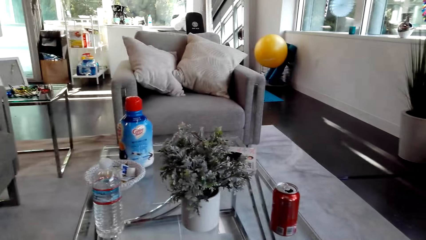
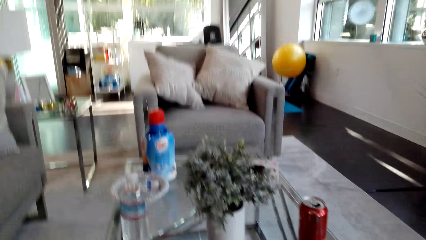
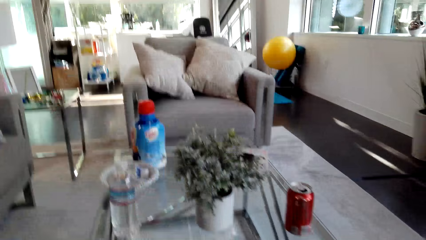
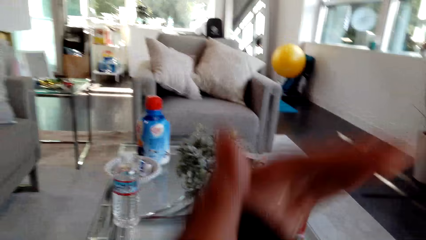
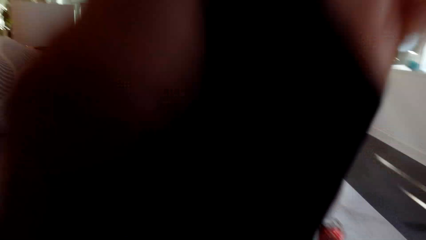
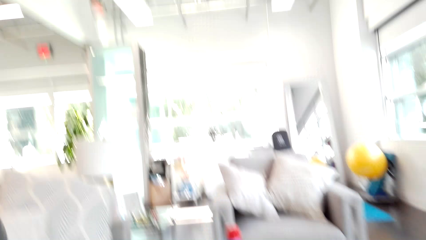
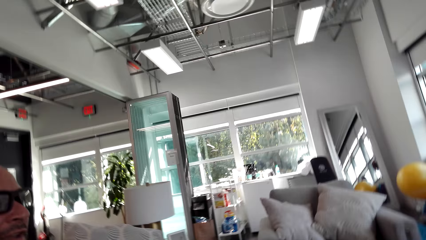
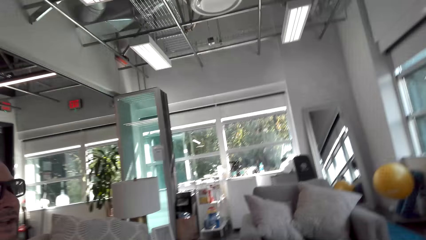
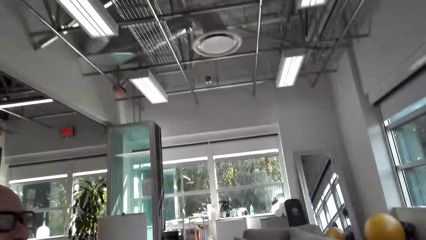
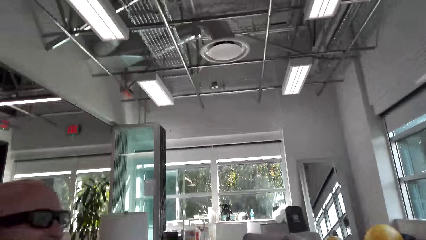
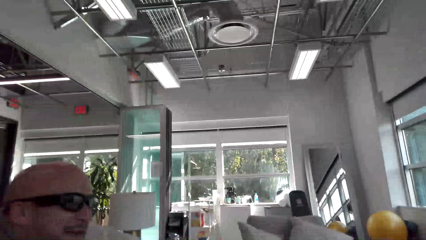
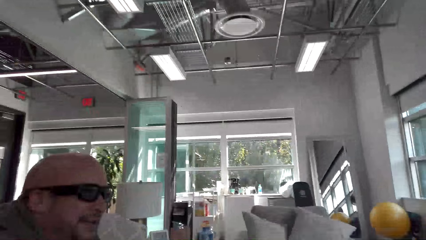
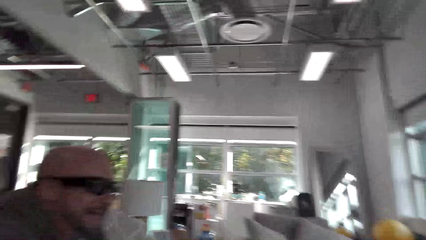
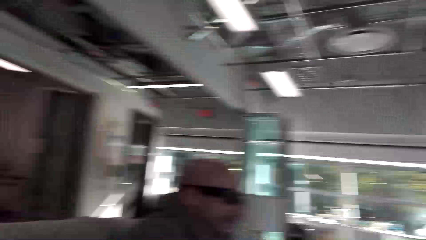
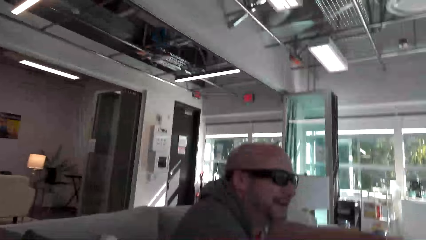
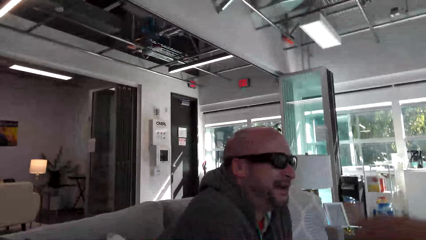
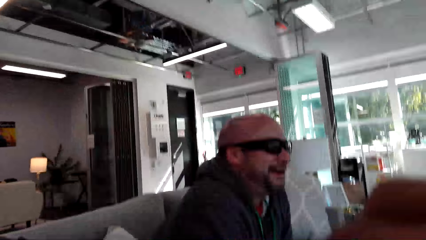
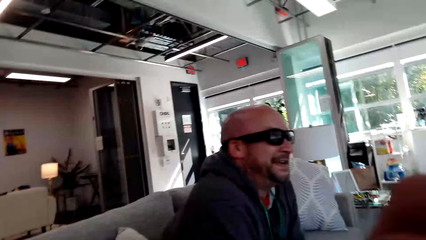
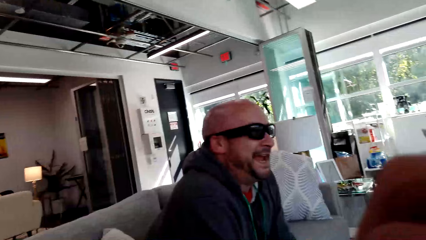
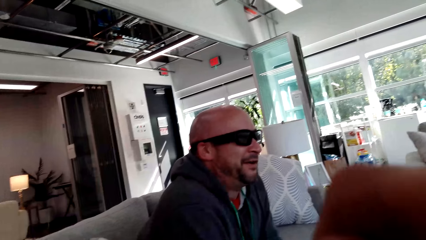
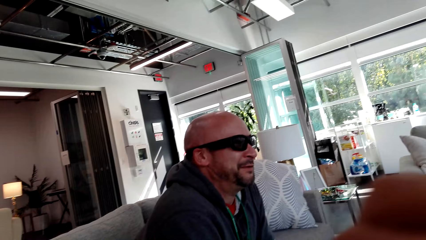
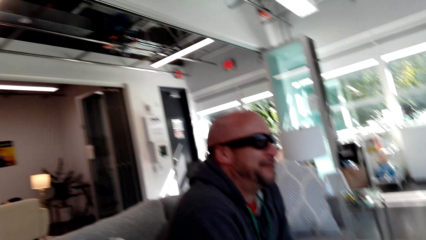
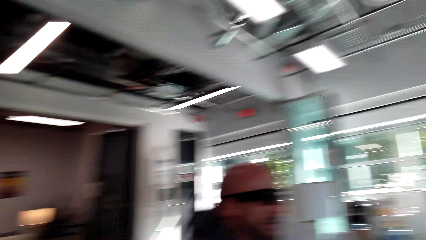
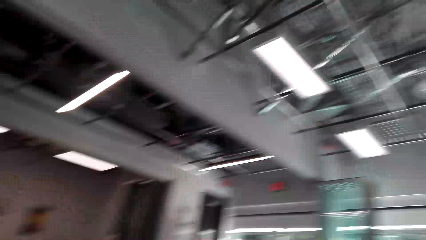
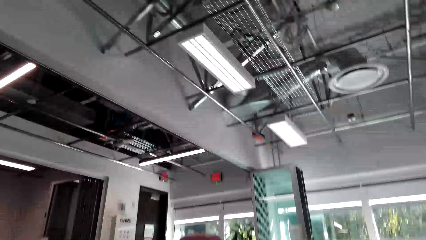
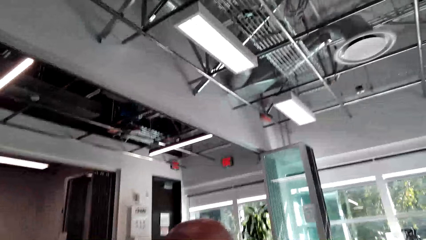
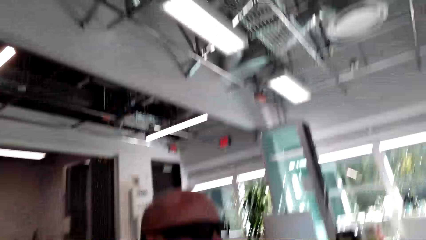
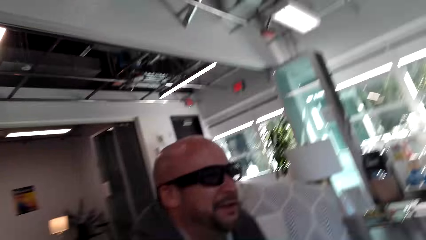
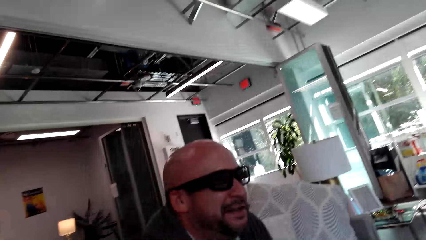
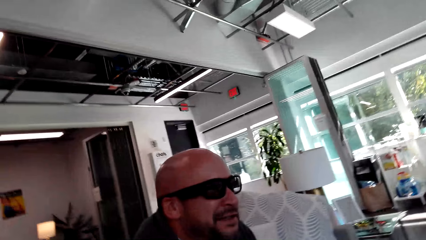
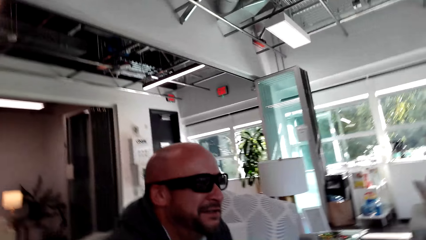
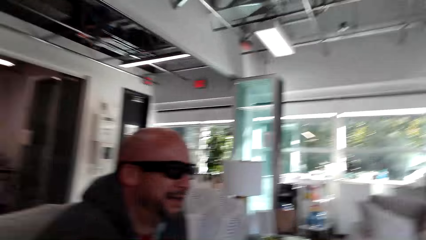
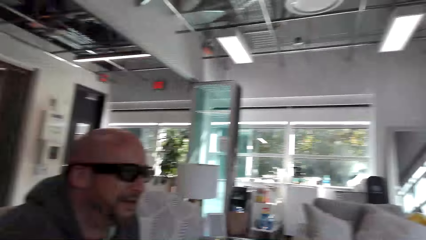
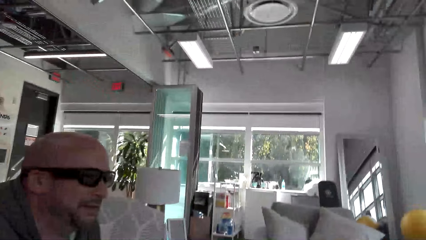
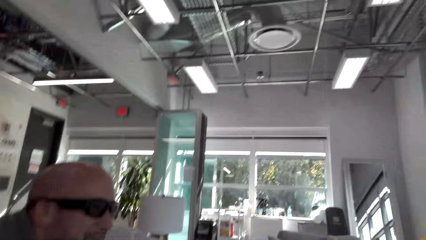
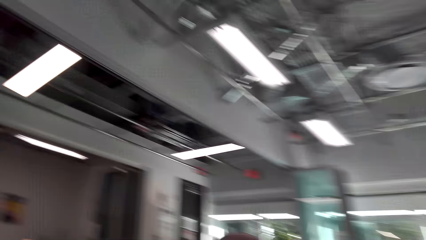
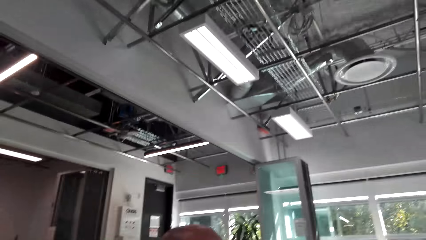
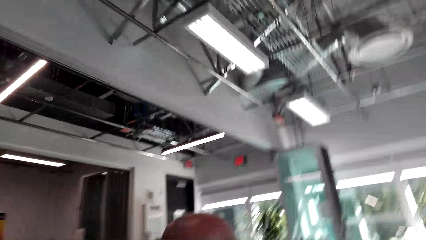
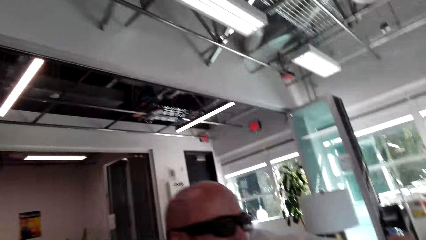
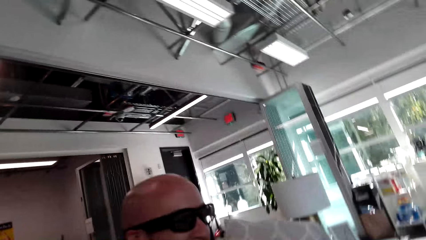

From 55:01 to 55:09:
The camera wearer looks around. A man talks. The camera wearer dialogues with the man.

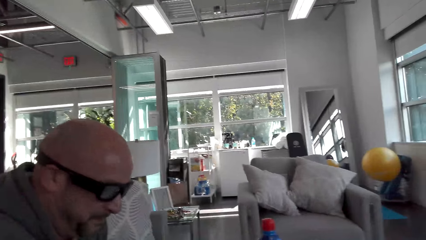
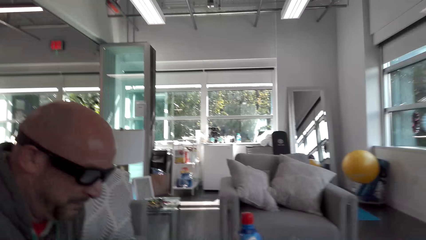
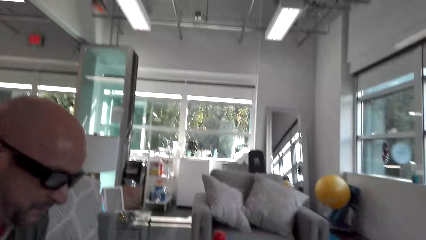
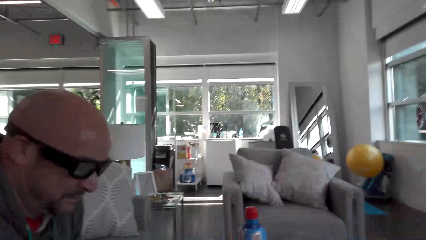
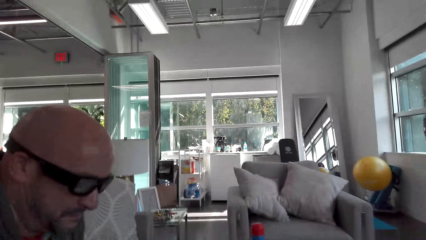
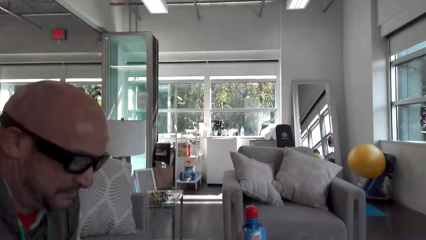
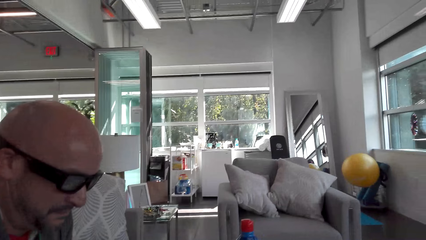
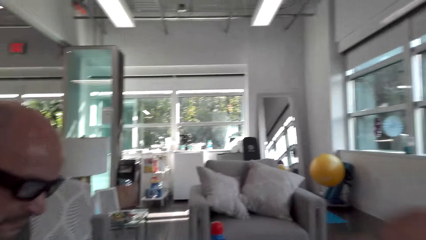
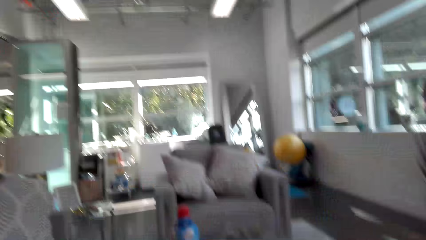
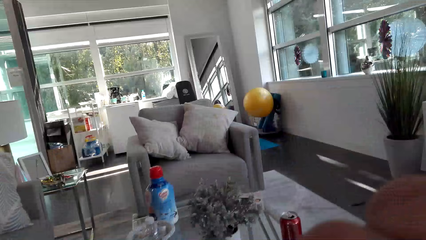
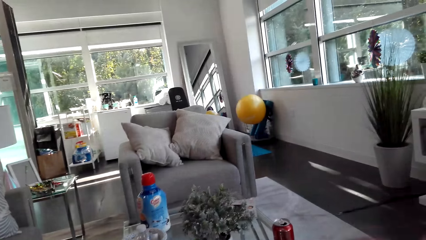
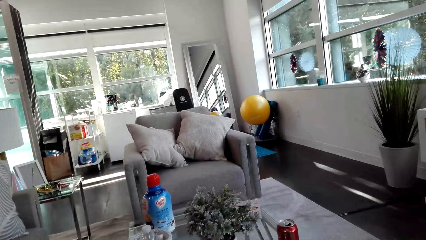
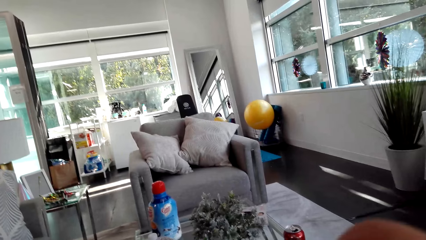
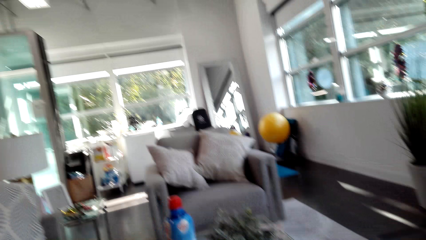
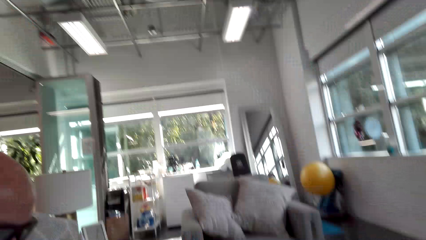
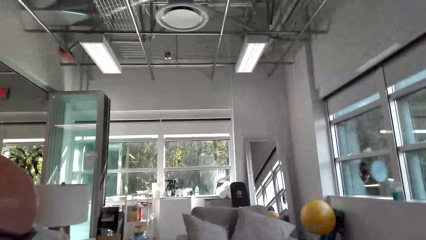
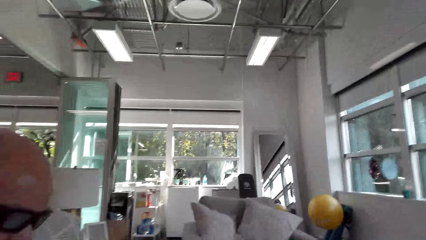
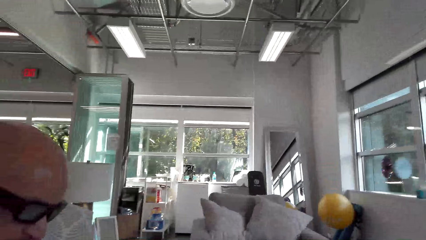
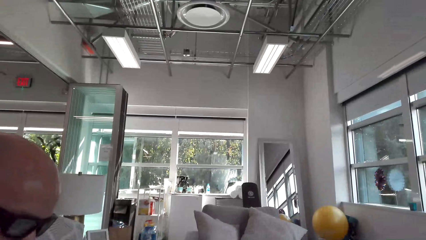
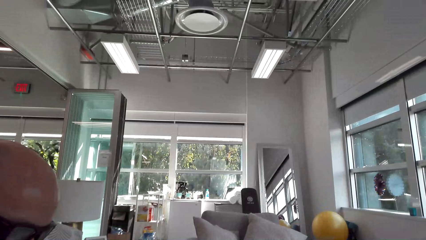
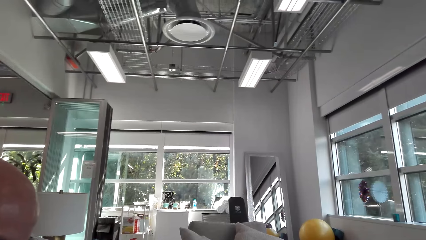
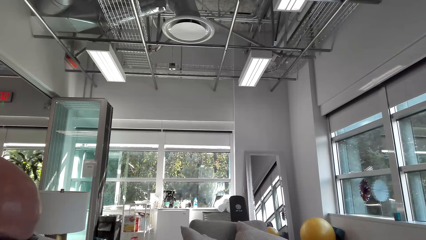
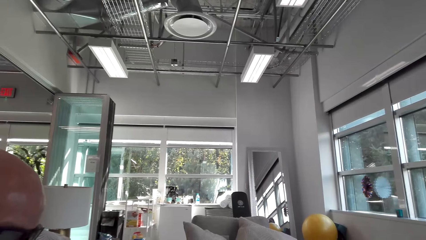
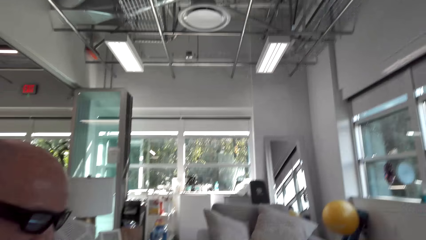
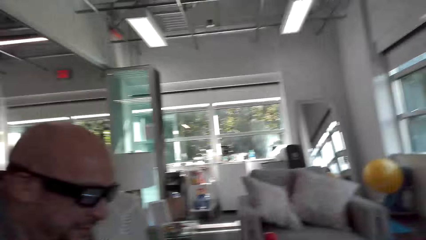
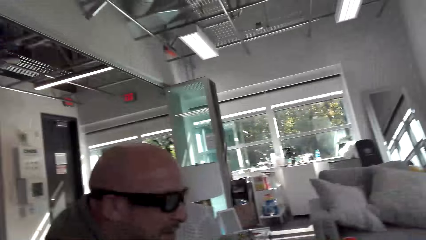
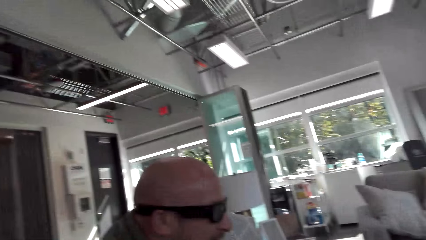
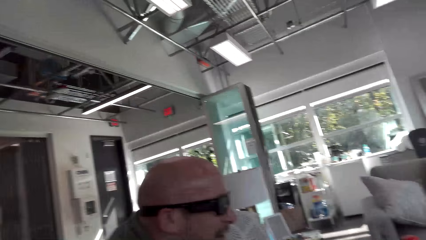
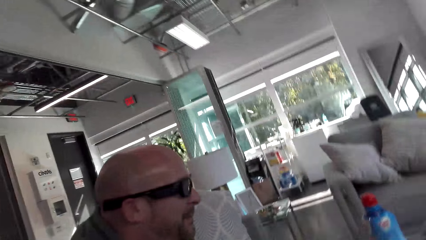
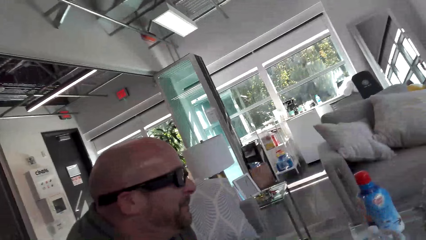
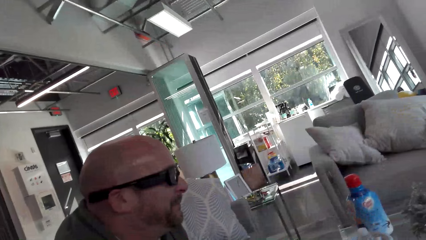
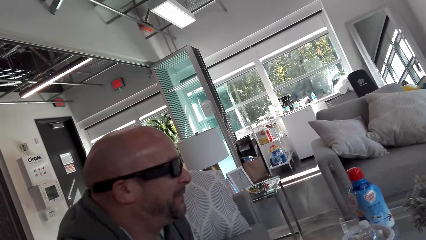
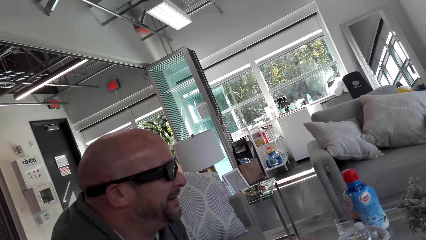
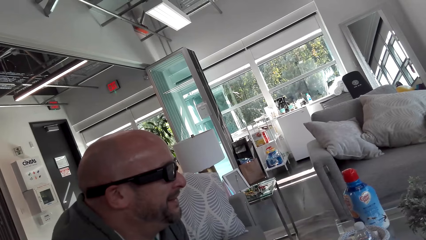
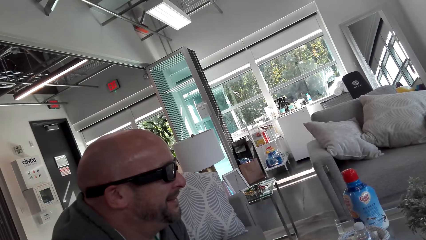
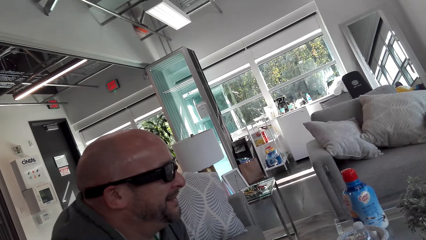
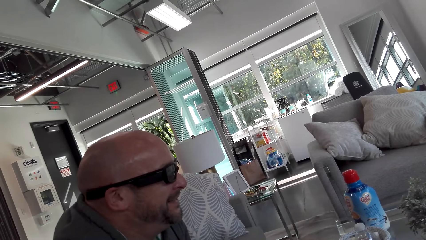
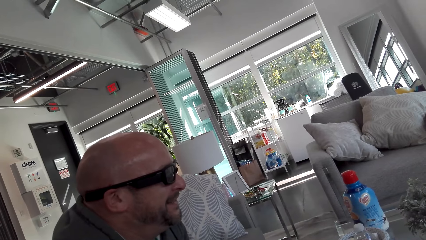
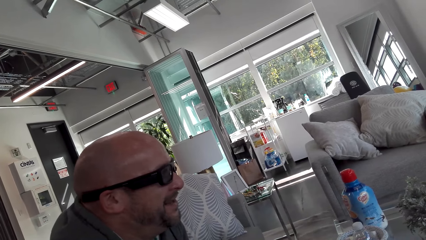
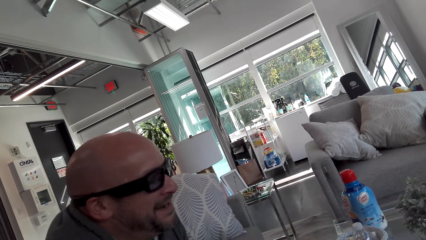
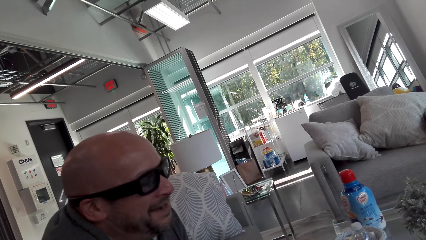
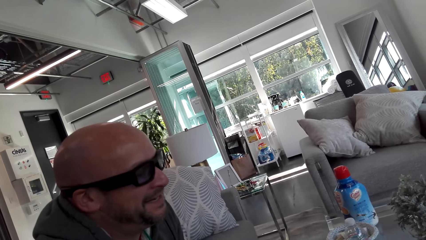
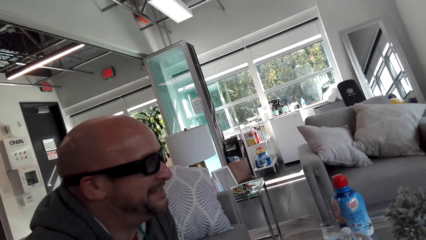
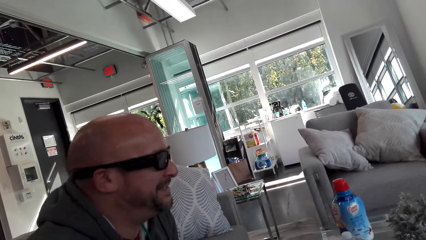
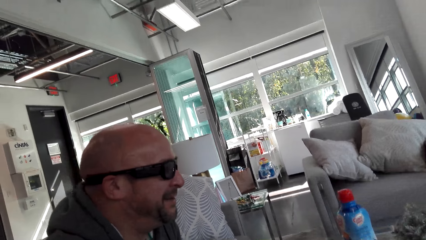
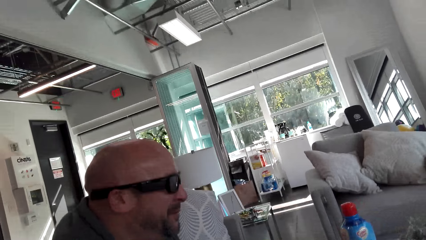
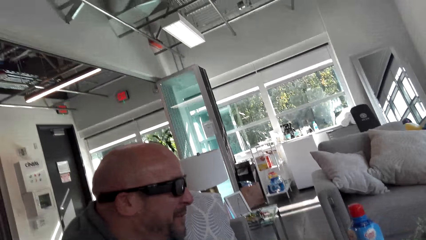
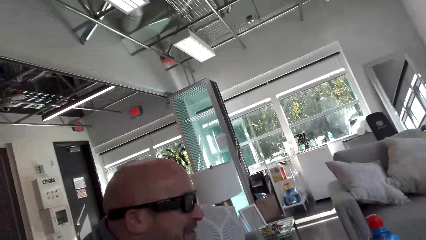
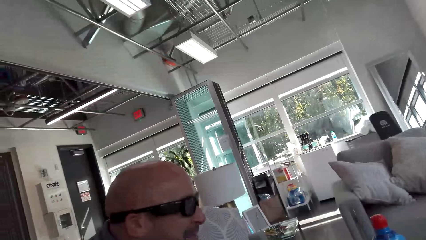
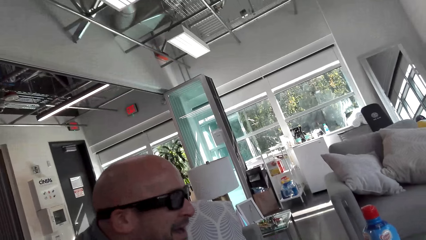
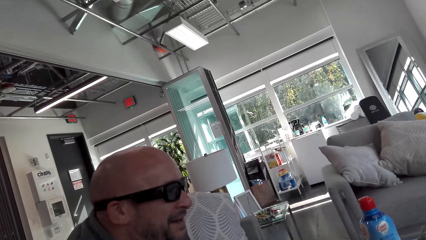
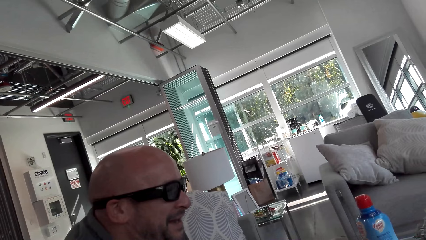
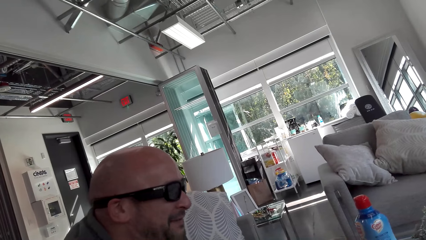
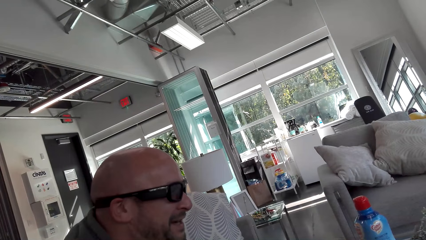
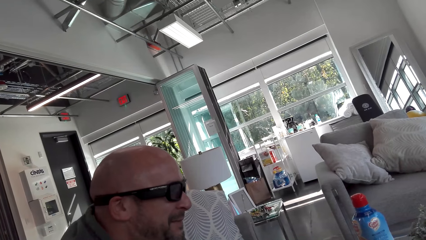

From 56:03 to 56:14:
The camera wearer looks to the side. A man talks.
